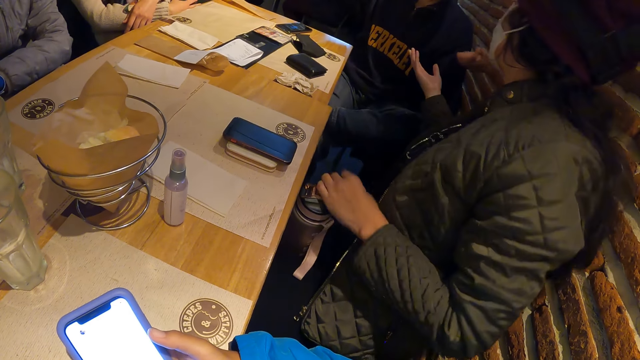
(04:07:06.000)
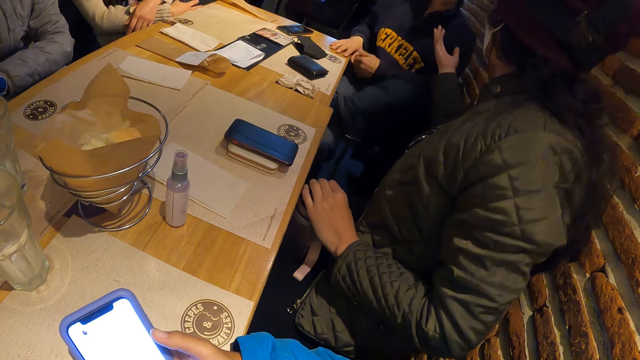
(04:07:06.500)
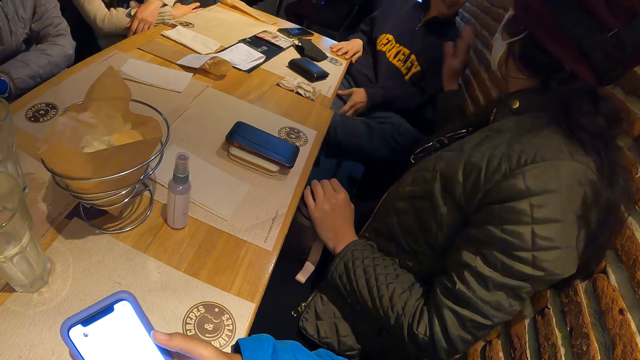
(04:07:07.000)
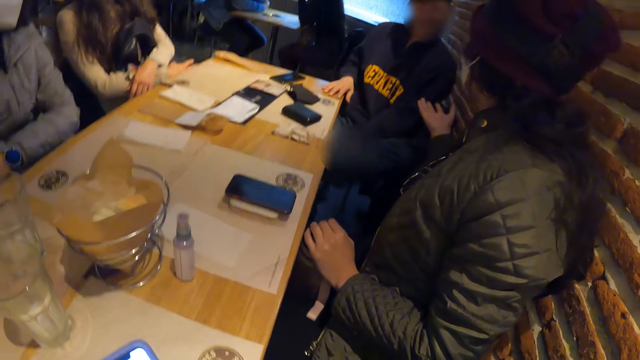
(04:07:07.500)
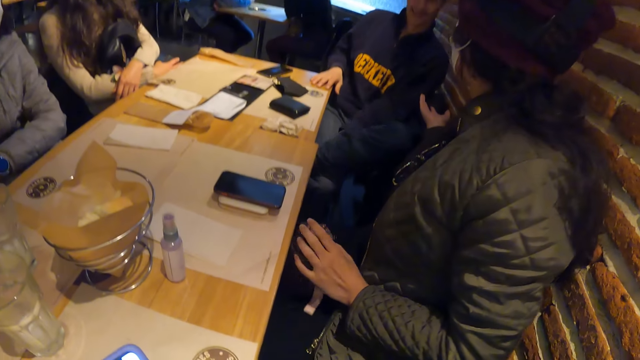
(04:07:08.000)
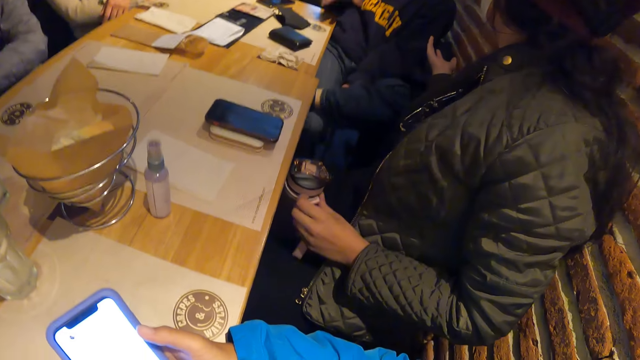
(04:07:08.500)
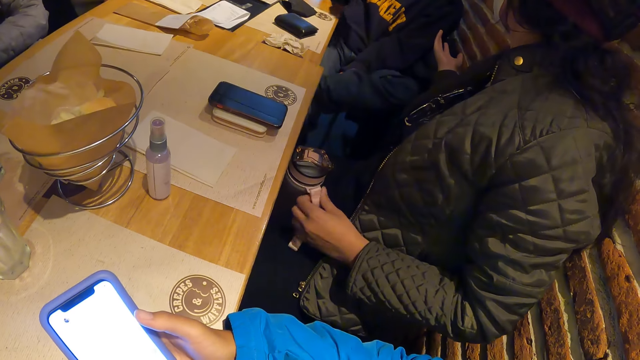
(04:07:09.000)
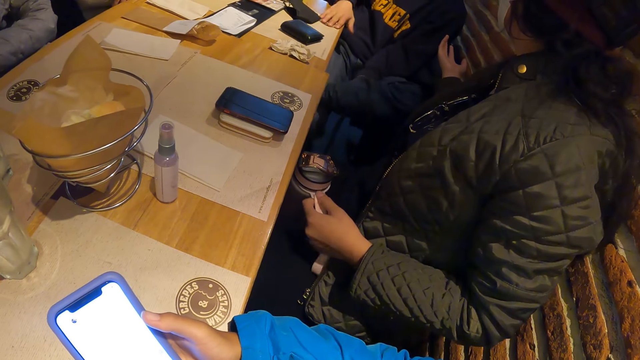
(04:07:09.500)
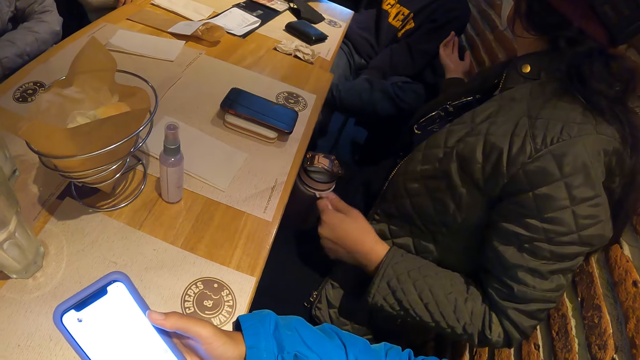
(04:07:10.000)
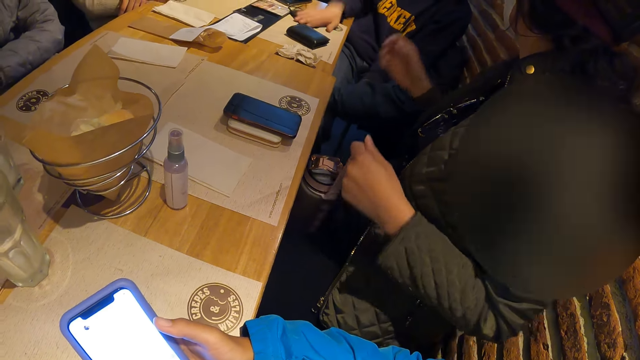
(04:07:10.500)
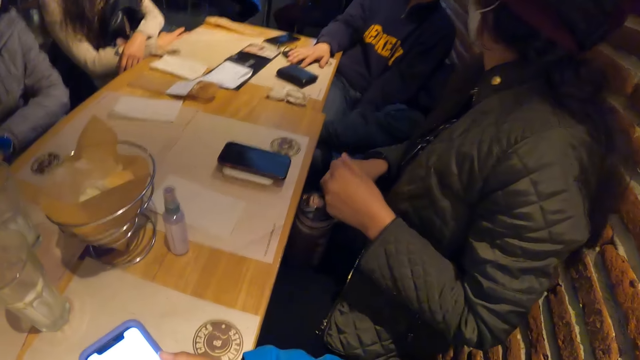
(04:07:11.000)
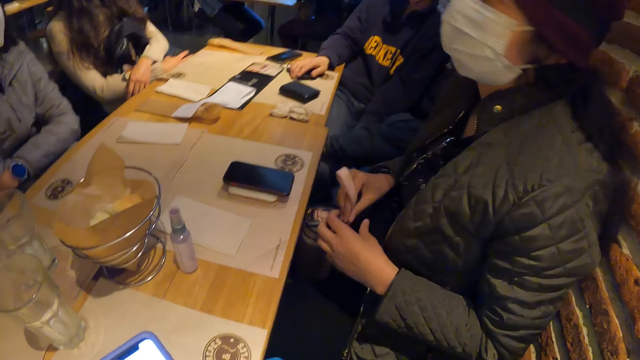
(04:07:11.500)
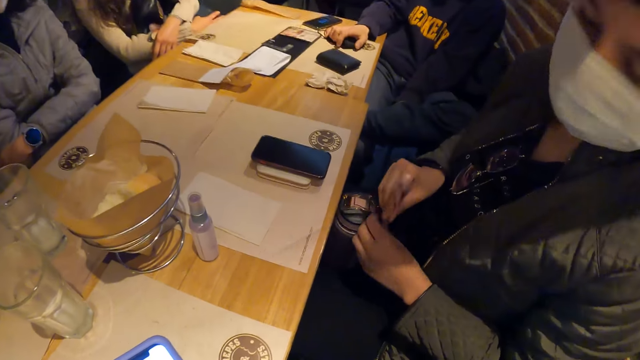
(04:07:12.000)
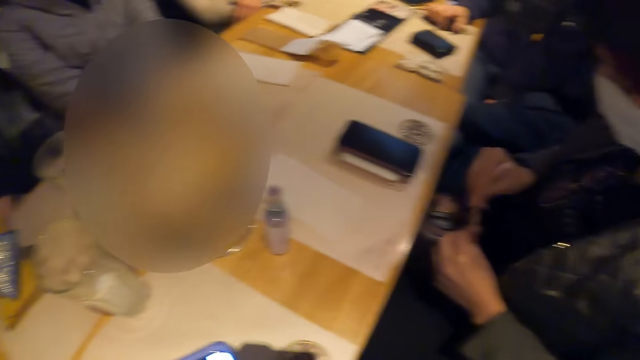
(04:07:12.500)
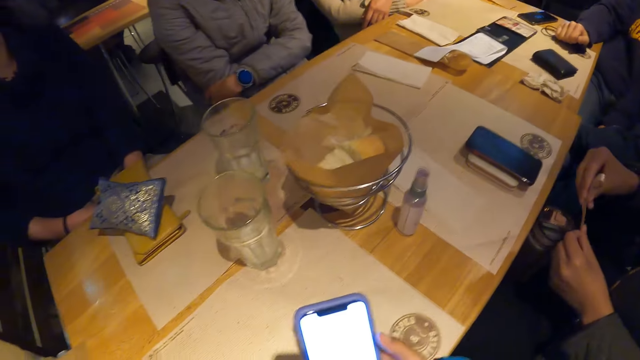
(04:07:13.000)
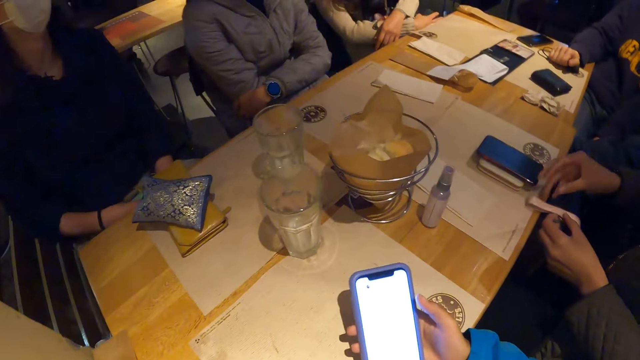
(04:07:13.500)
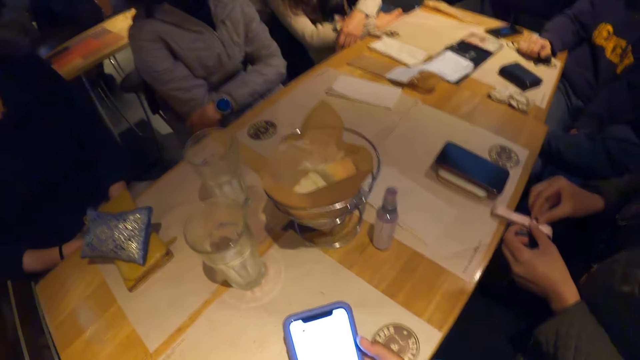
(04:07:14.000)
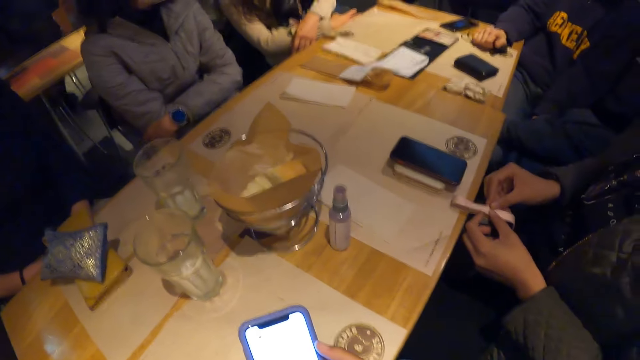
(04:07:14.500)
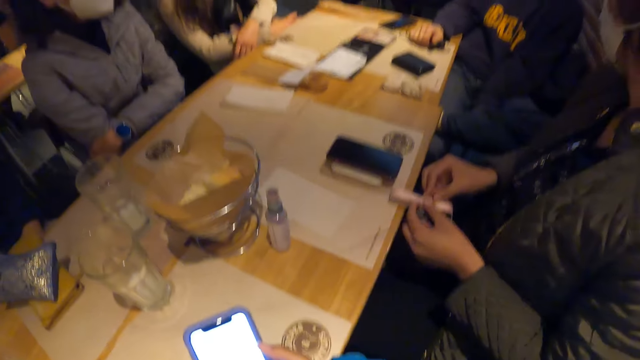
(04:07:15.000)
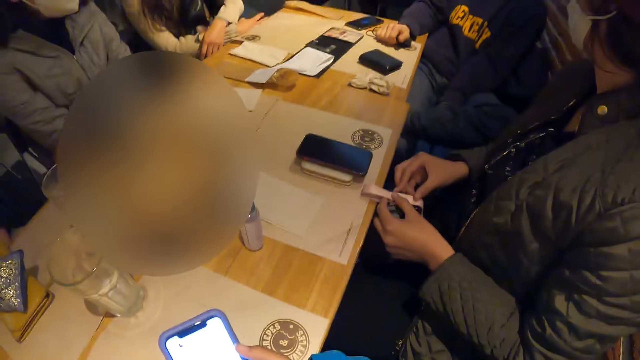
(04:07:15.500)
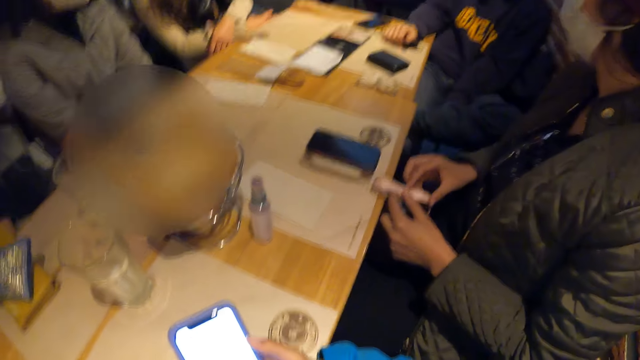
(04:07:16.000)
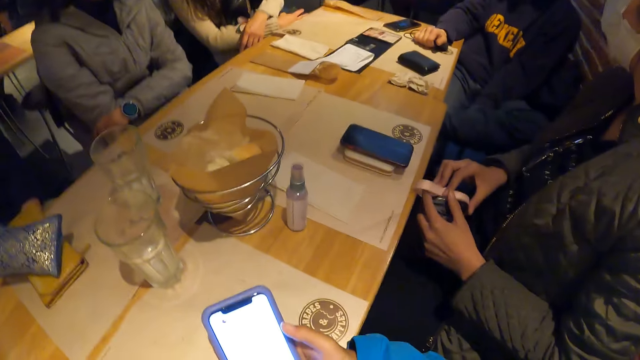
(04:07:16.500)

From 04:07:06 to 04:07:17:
A person puts the hand on the table. The person talks to another person. The first person touches the rubber on the bottle and holds the rubber with both hands. The first person stares at a third person. The first person puts the rubber on the bottle.

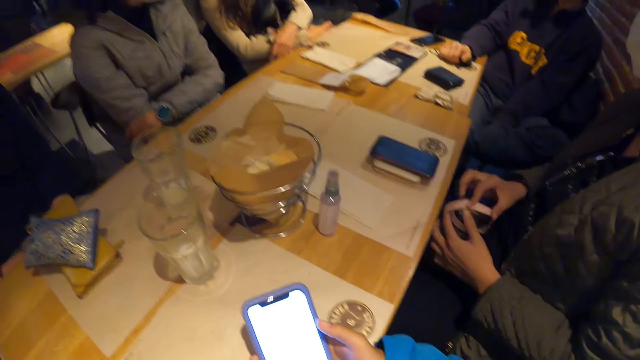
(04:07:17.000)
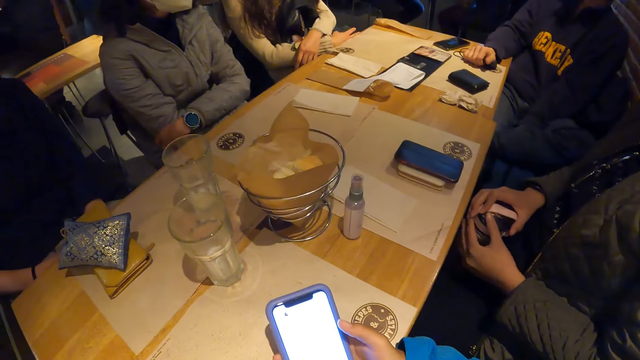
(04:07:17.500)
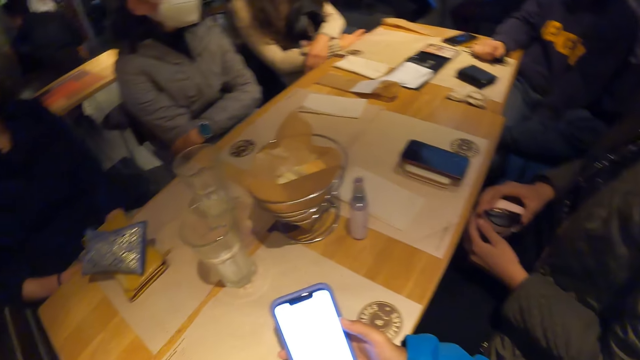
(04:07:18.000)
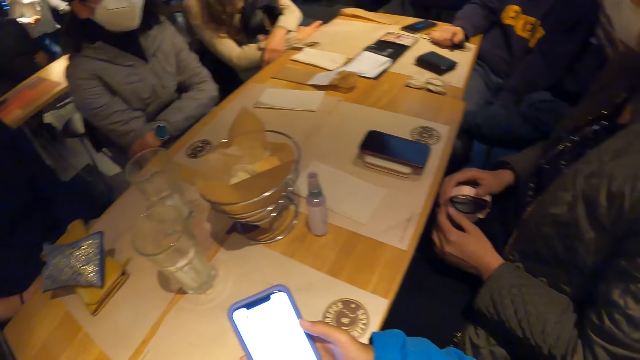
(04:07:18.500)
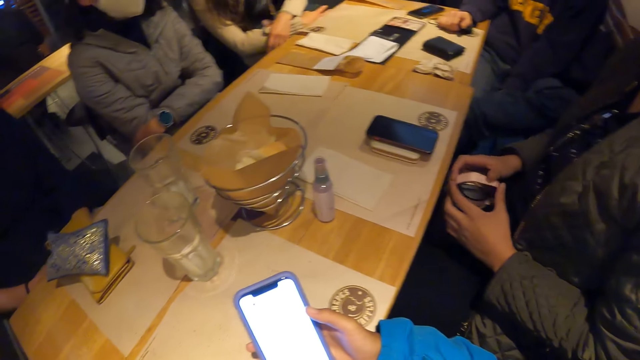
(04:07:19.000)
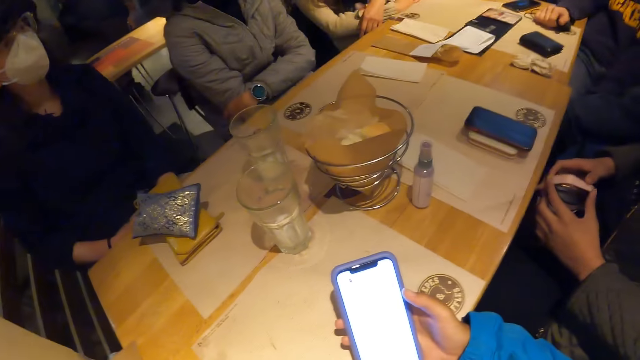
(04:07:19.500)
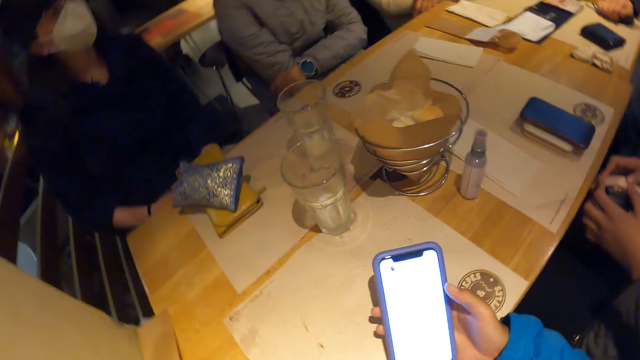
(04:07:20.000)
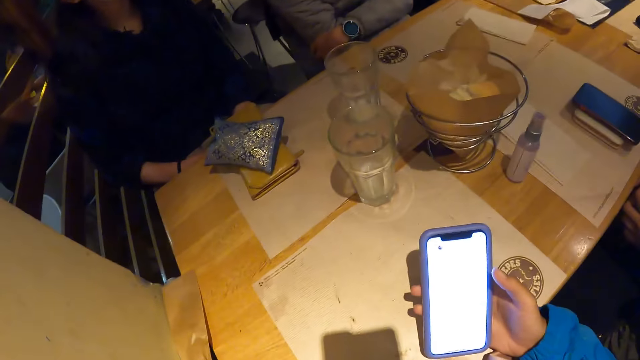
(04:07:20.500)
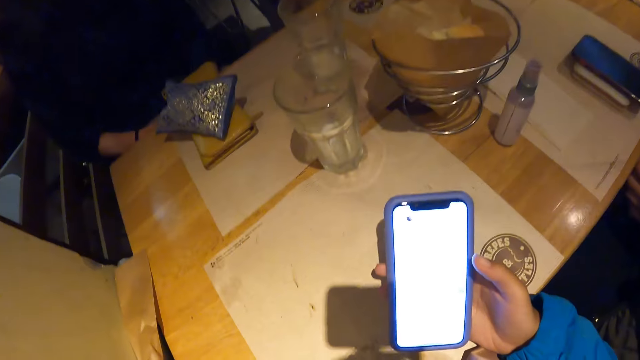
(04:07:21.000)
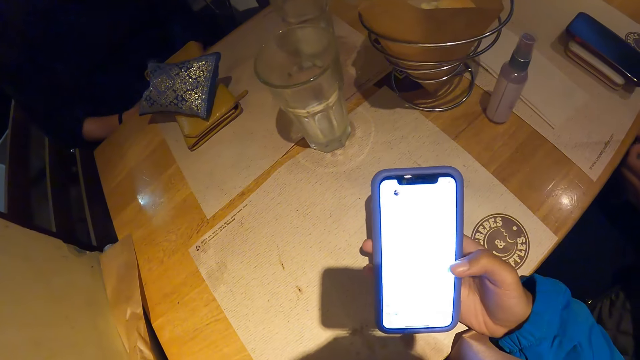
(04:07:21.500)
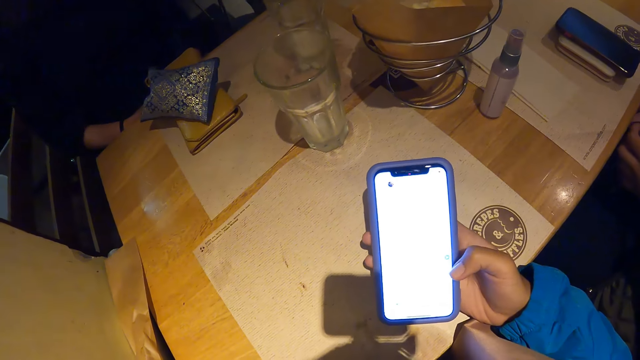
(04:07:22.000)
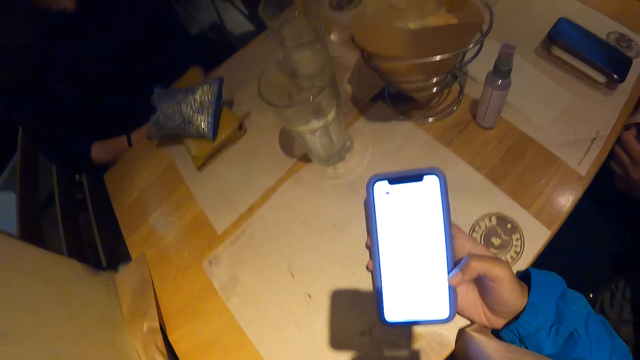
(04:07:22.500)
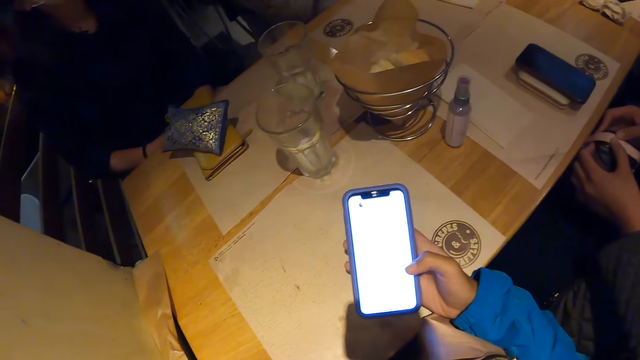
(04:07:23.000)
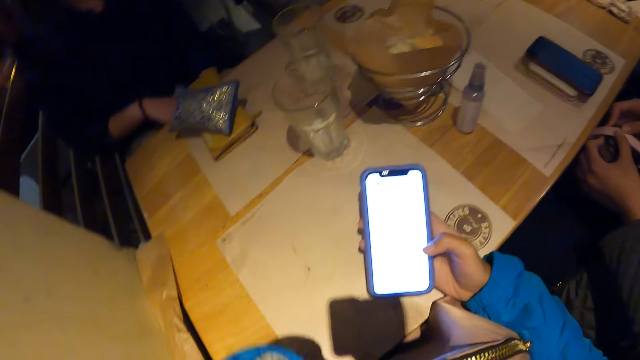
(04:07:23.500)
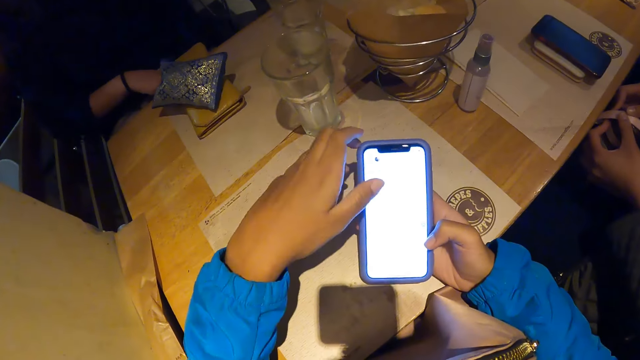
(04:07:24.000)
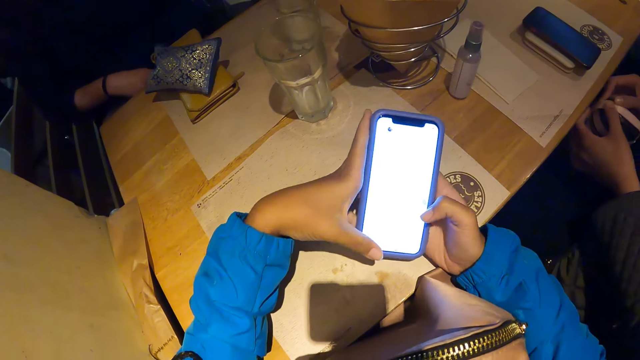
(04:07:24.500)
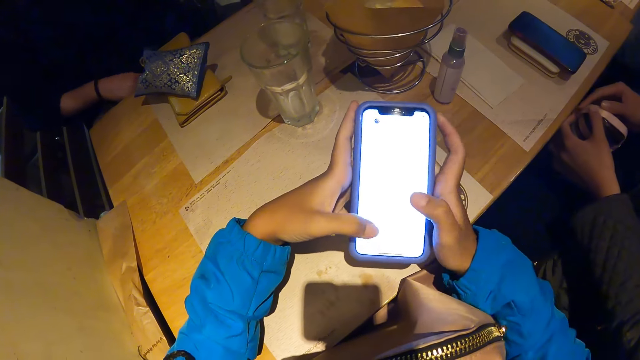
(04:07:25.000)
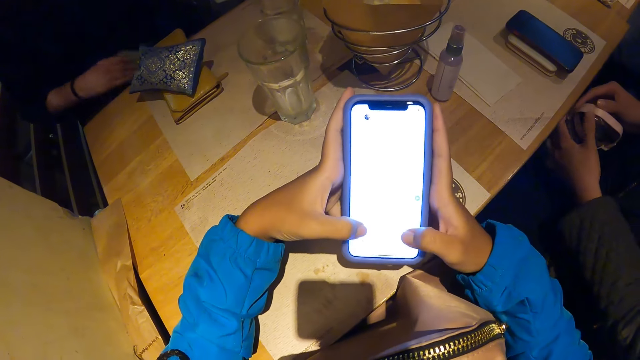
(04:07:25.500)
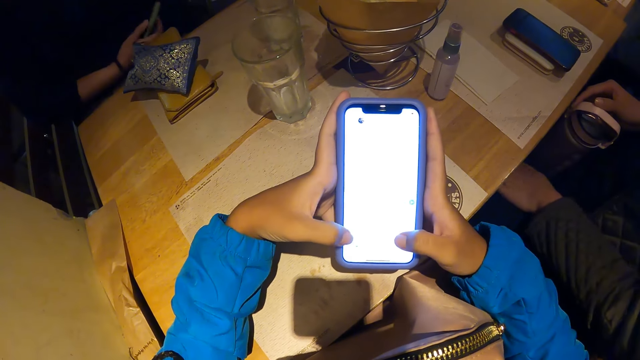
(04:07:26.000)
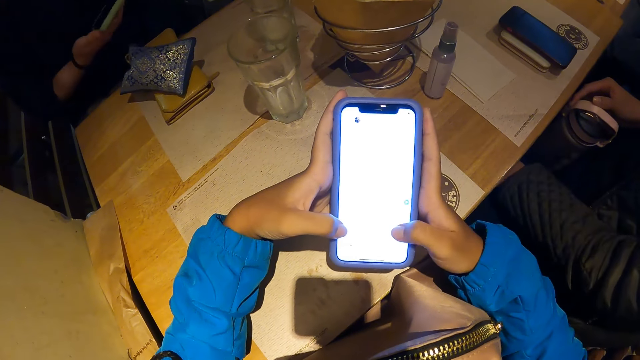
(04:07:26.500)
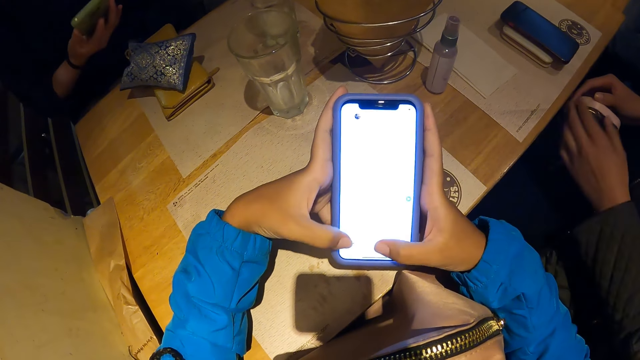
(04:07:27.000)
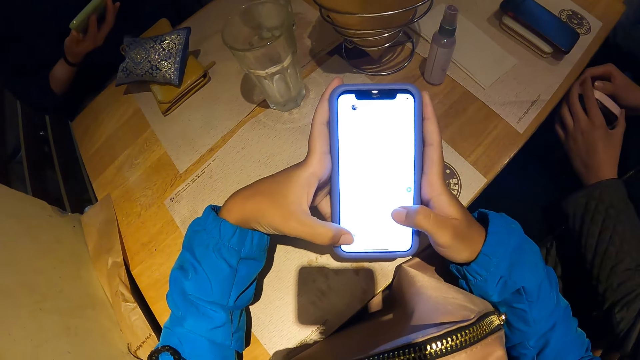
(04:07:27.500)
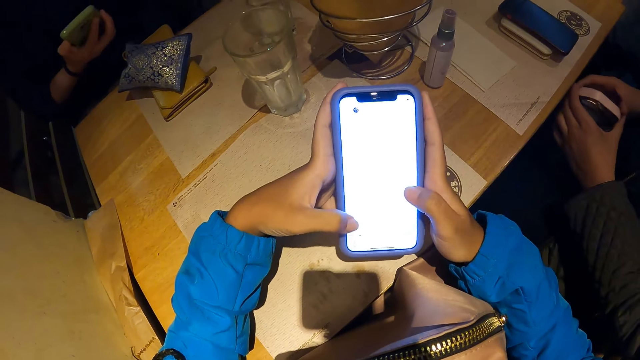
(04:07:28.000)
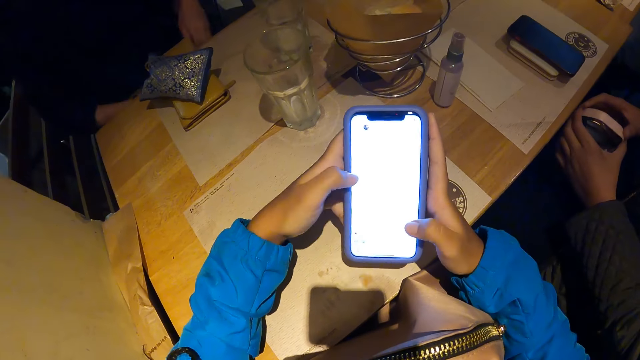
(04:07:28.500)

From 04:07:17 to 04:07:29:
A person walks to the table. The camera wearer uses the phone. They hold the phone with both hands. They operate the phone with both hands. Another person holds the phone and moves the phone up.
